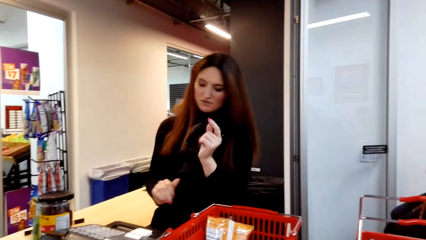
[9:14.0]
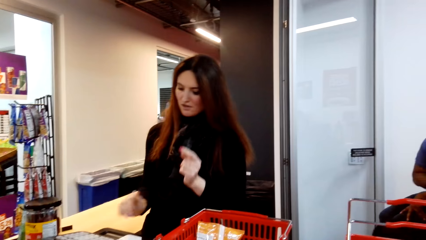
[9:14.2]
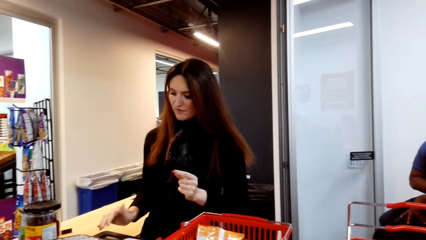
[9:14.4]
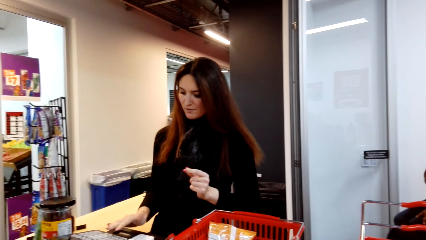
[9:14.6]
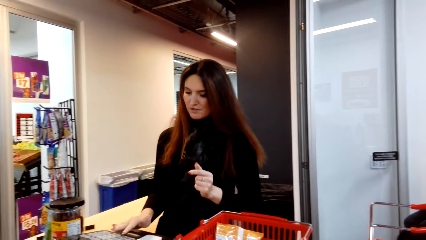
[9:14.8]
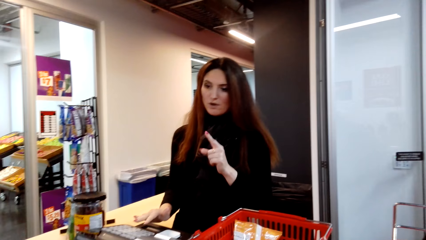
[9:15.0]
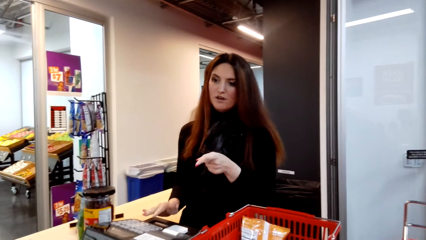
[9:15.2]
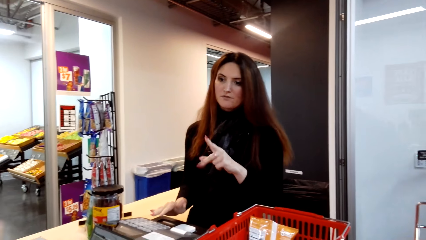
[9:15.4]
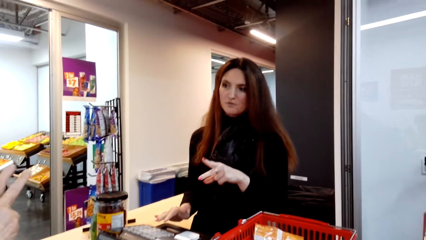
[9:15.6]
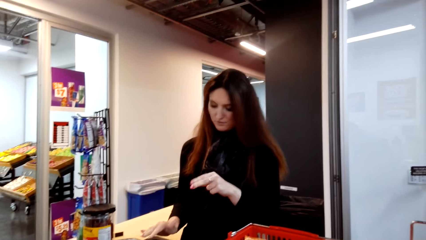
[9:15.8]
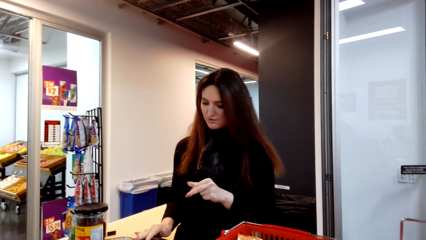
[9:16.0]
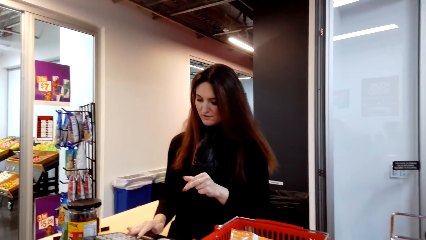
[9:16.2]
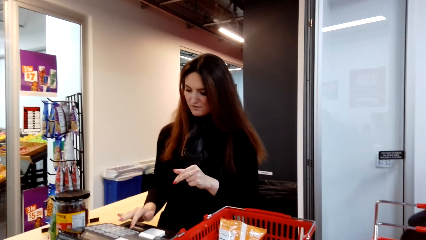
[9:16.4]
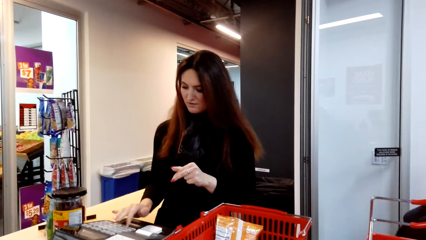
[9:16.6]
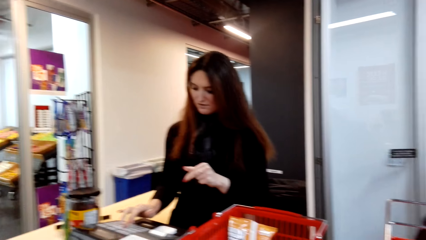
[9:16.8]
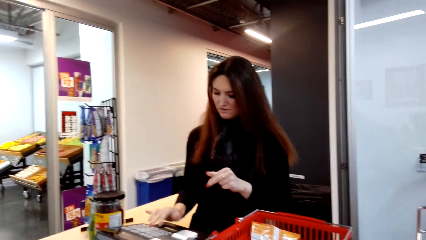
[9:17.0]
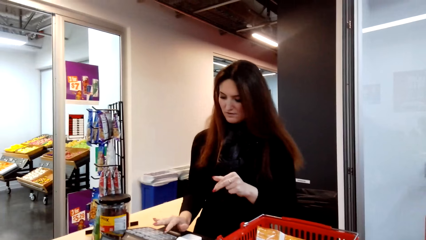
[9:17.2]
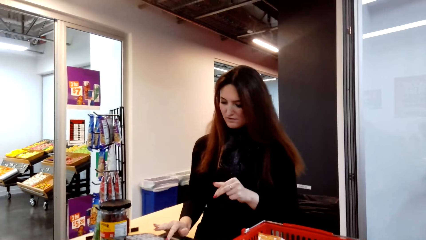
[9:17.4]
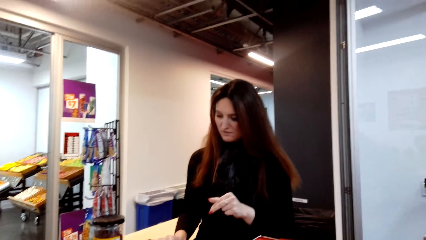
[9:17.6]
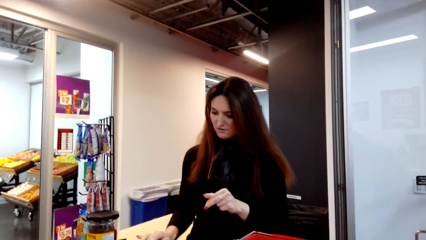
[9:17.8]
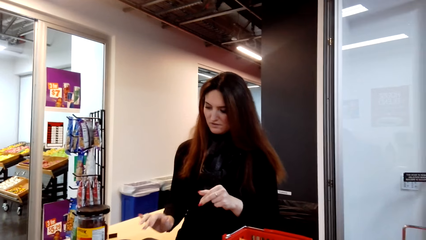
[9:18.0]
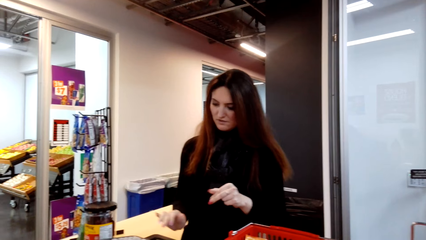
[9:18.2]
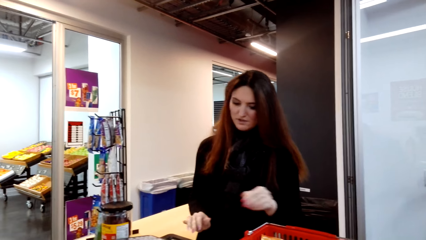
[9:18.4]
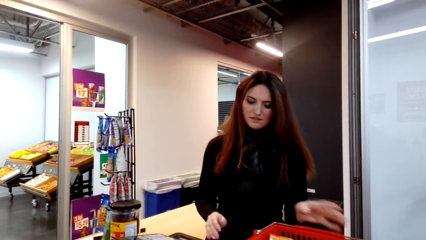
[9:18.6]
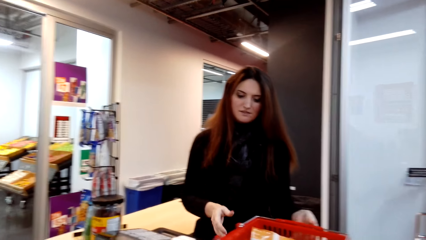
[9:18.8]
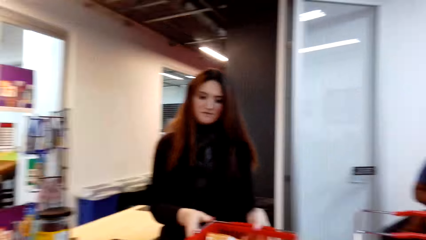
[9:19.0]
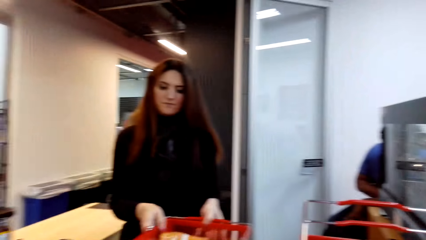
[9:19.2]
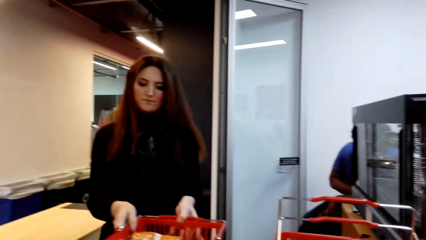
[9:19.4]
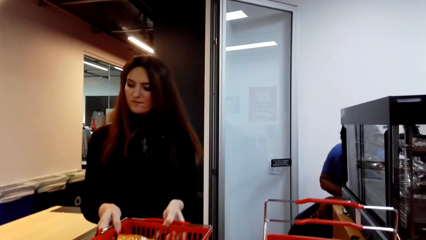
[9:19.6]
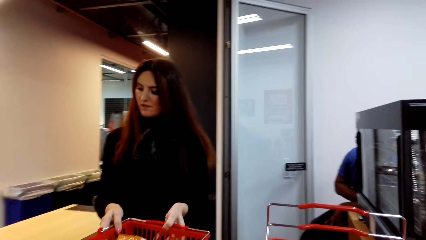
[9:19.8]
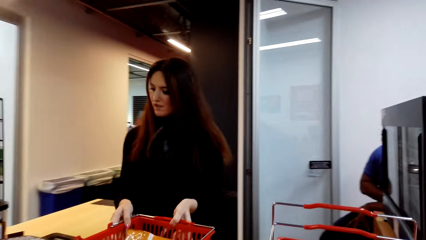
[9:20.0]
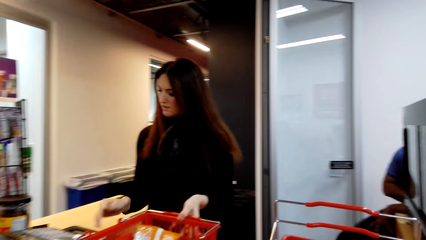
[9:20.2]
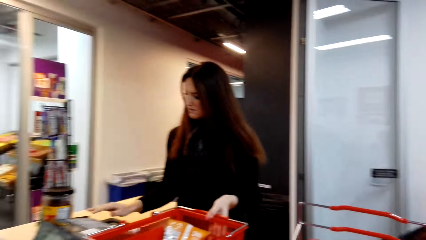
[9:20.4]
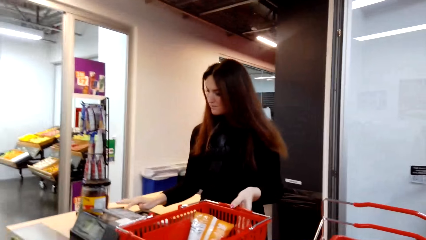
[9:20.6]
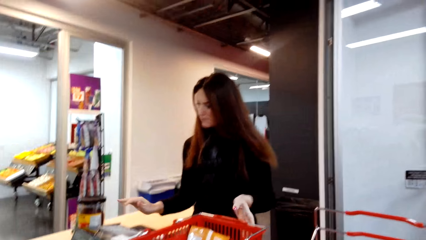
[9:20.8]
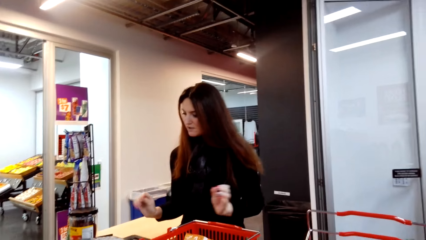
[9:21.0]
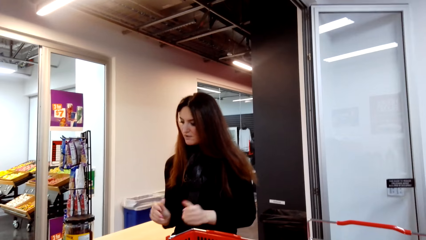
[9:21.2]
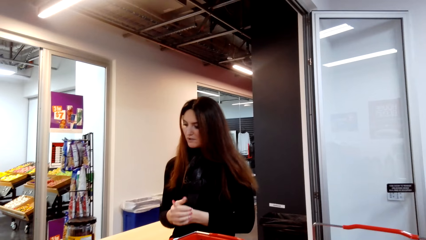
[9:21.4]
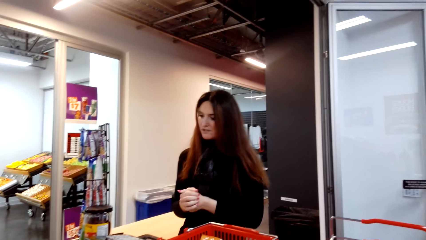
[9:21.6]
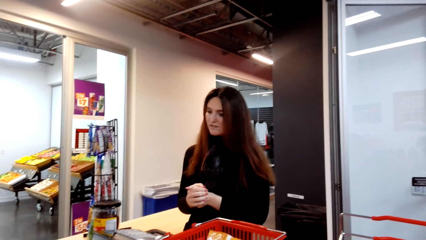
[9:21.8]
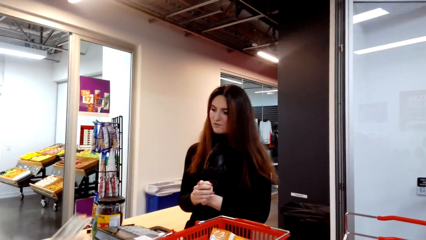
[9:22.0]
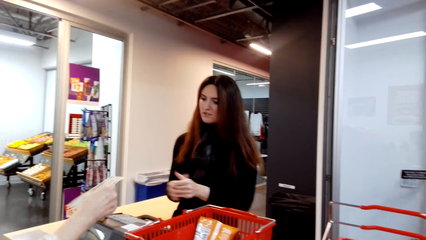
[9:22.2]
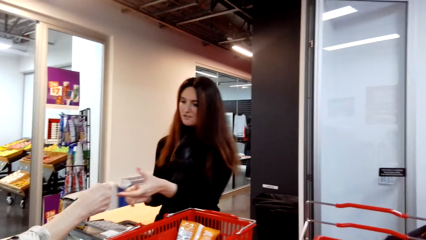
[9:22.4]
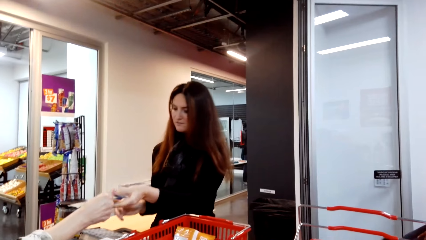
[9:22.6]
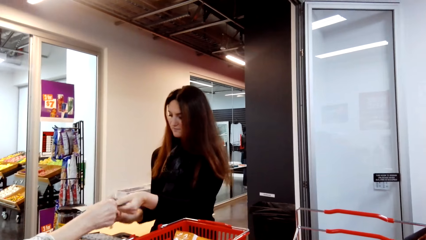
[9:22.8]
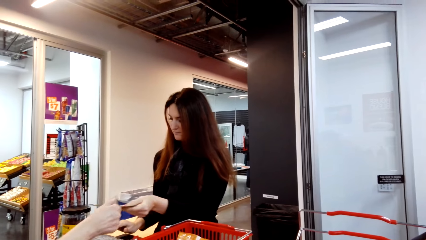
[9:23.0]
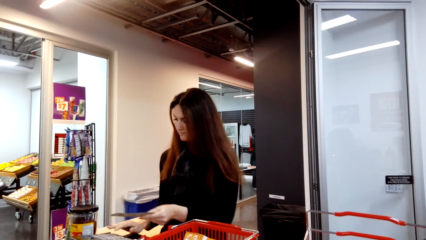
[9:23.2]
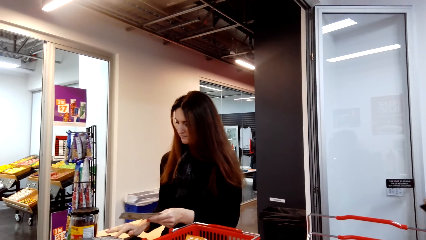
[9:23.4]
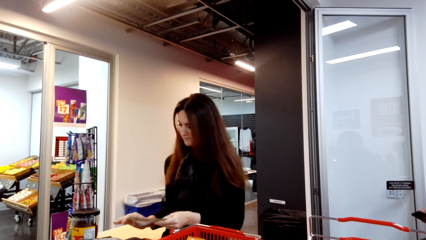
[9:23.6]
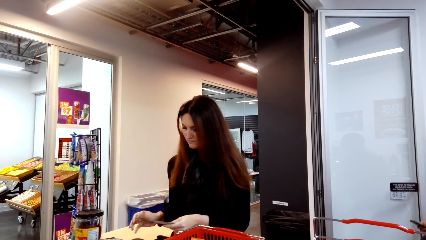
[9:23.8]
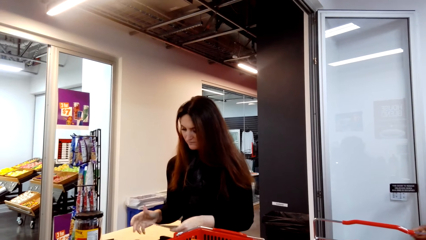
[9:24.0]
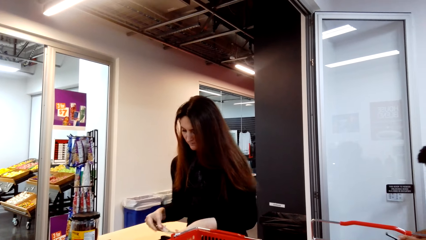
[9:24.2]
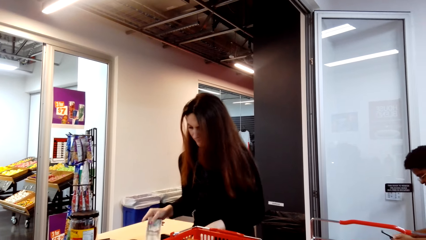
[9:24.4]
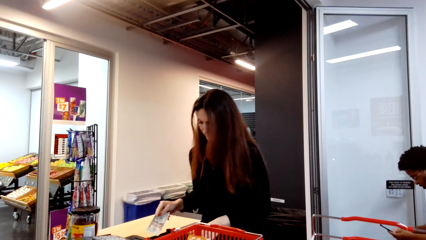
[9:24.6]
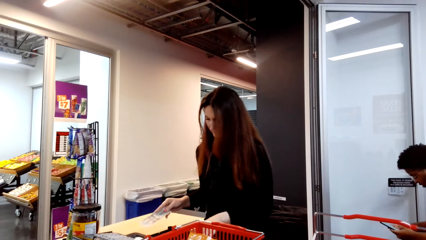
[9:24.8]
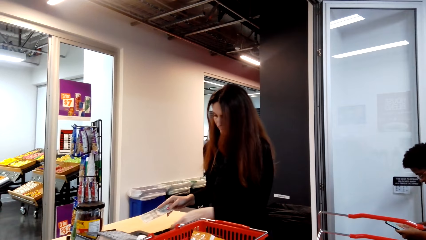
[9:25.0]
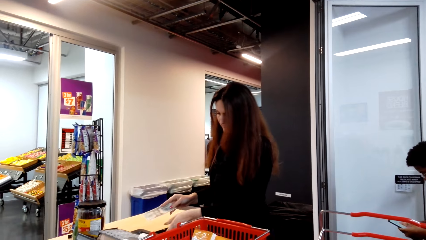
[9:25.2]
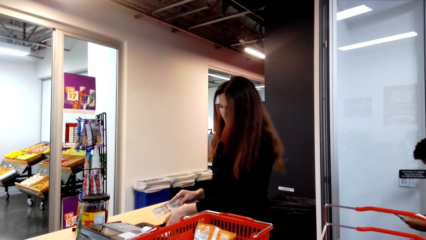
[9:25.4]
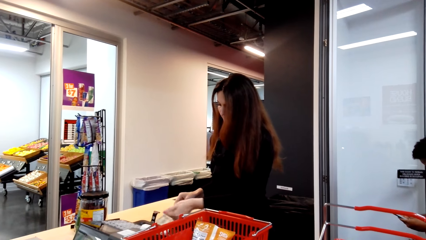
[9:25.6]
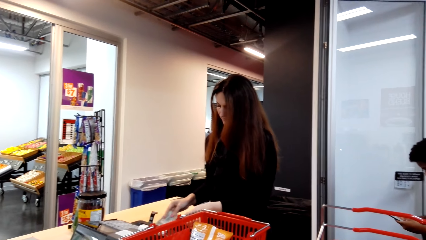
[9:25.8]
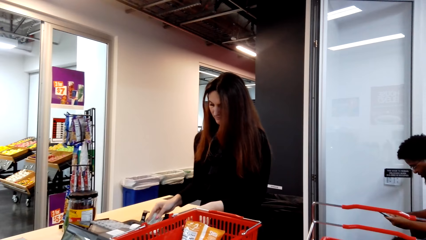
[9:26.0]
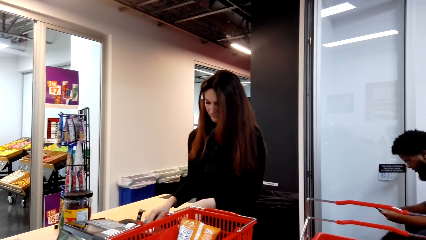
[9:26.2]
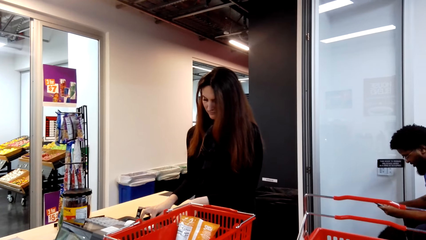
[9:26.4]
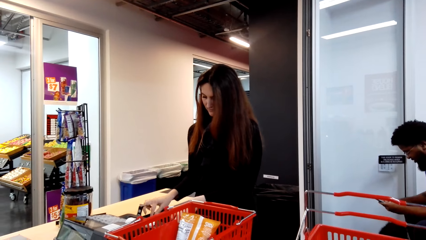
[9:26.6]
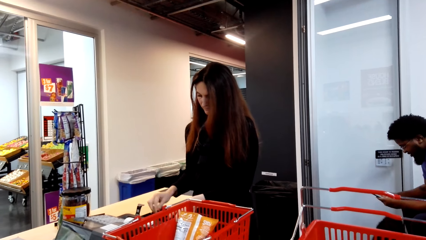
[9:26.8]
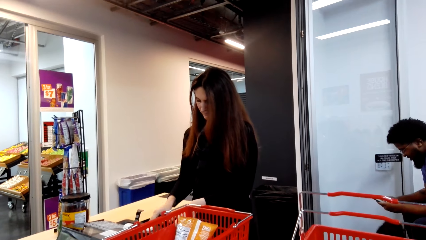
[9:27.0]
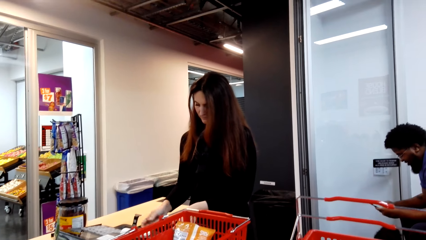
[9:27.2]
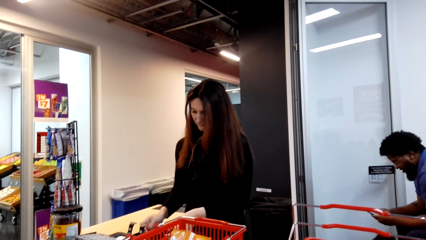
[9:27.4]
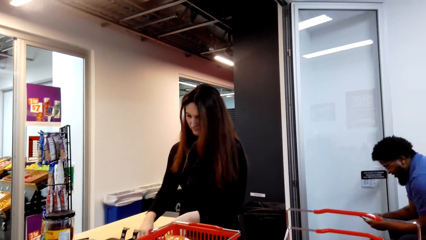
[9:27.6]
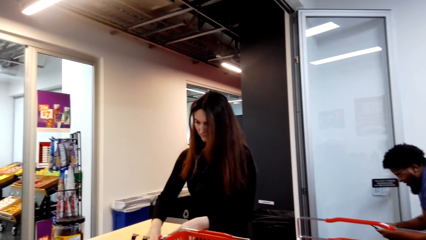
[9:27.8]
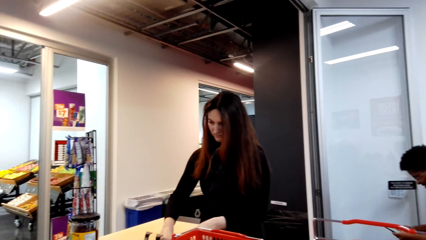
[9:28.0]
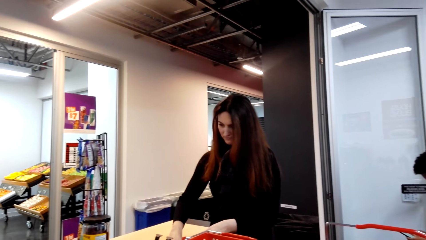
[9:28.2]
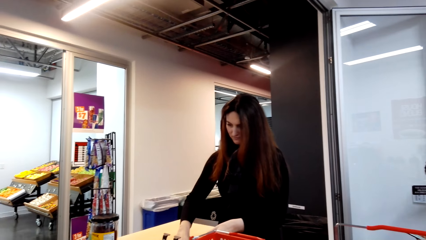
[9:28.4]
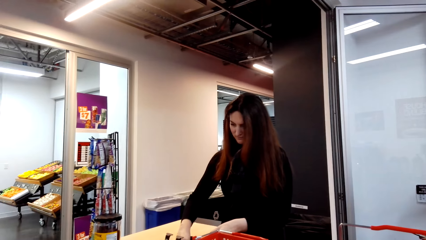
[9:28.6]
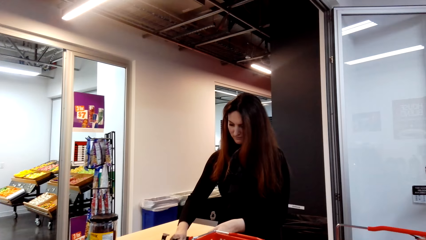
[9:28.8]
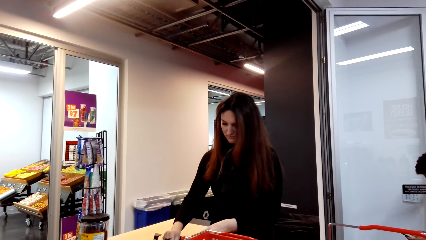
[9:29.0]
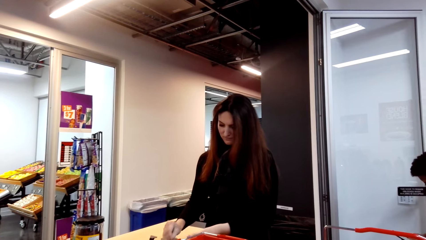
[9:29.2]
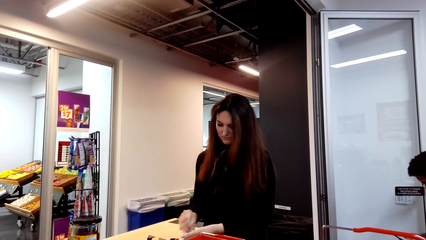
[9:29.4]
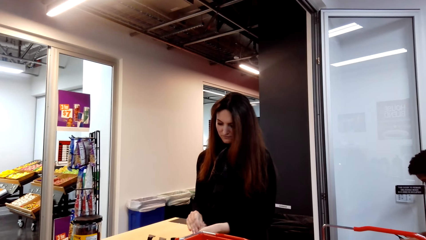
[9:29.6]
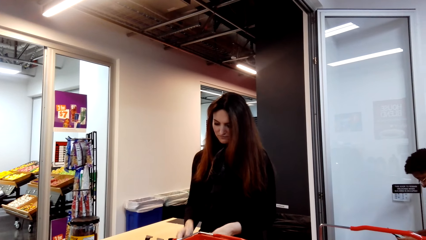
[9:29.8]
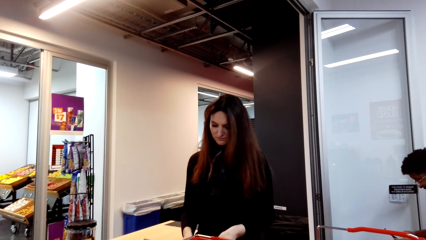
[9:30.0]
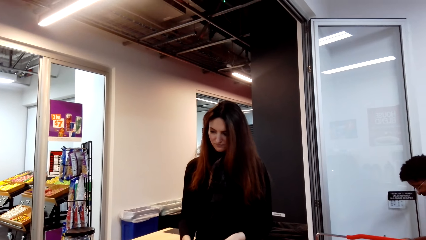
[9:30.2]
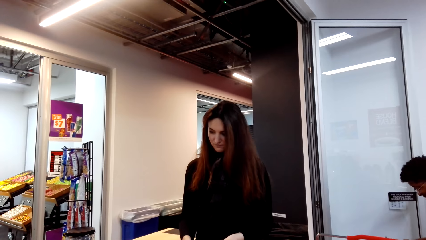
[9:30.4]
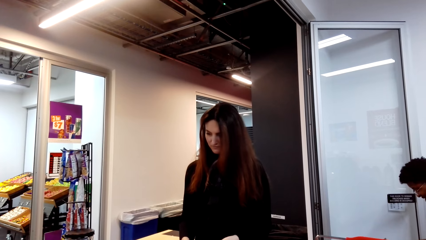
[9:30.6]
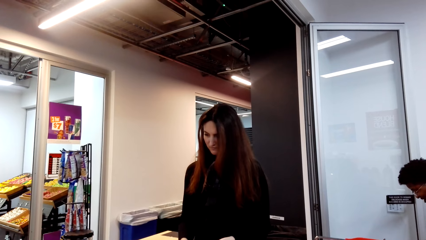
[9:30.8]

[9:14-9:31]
A woman moves the hand. A person talks to the camera wearer. Another woman calculates the bill, moves the basket and calculates the goods. A third woman hands over the money. The camera wearer gives the person money. The second woman picks up the money and drops the money.
